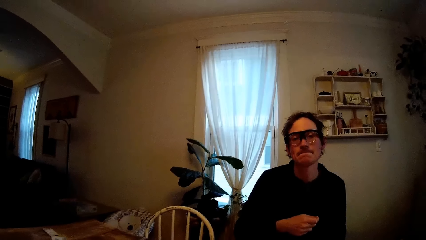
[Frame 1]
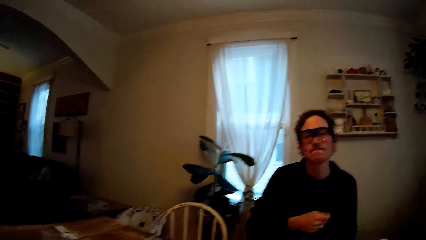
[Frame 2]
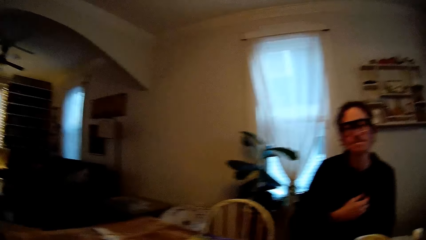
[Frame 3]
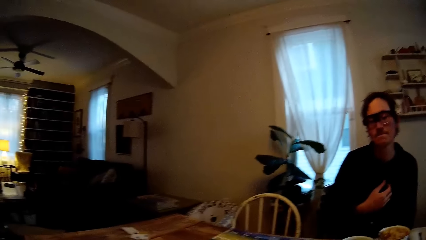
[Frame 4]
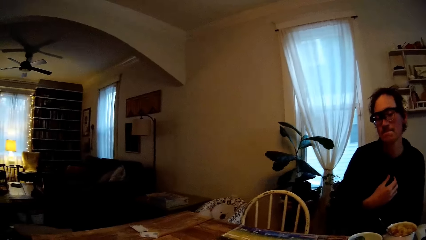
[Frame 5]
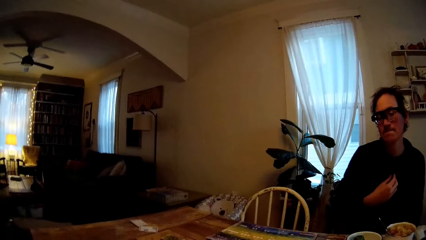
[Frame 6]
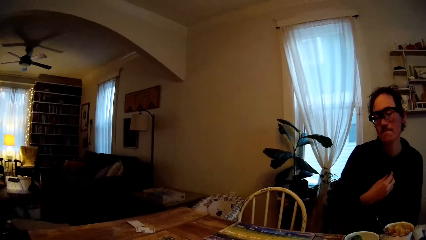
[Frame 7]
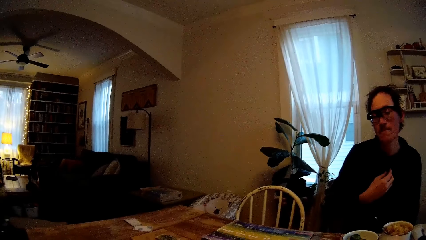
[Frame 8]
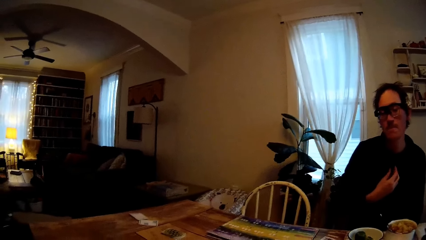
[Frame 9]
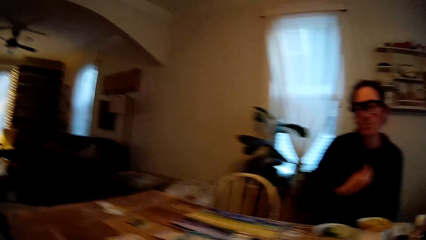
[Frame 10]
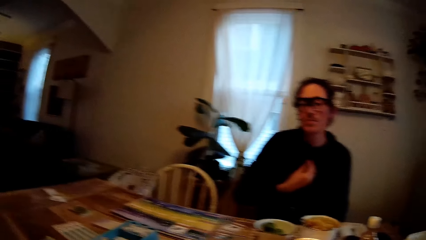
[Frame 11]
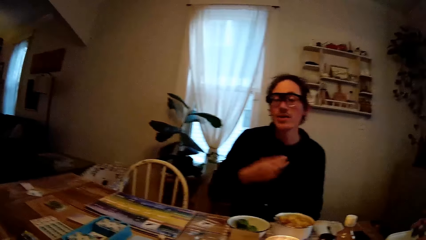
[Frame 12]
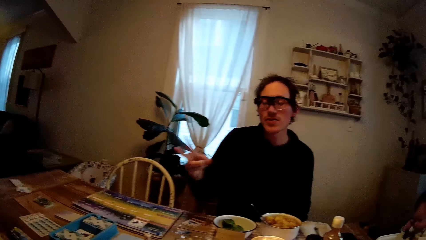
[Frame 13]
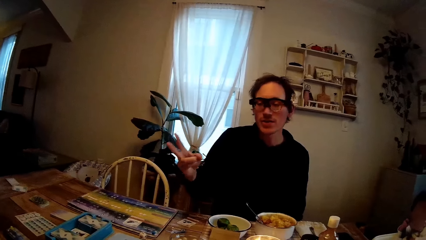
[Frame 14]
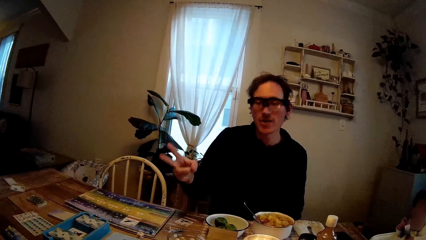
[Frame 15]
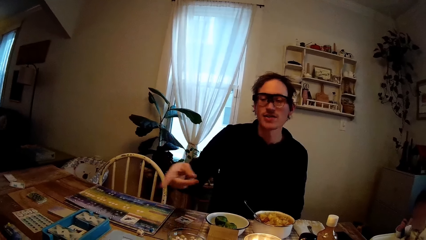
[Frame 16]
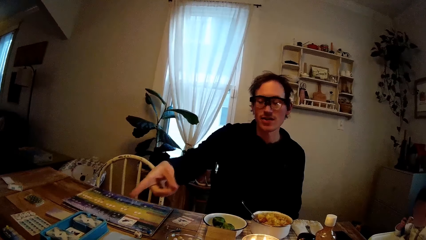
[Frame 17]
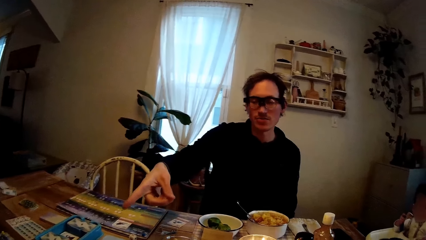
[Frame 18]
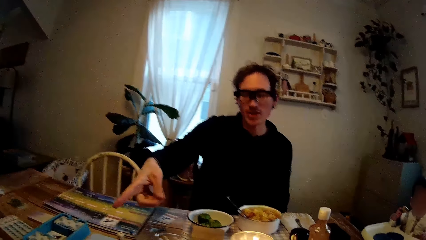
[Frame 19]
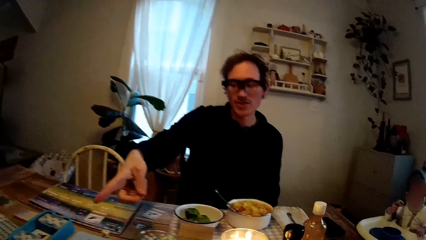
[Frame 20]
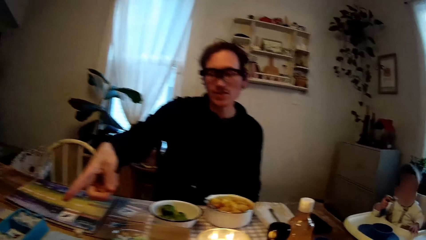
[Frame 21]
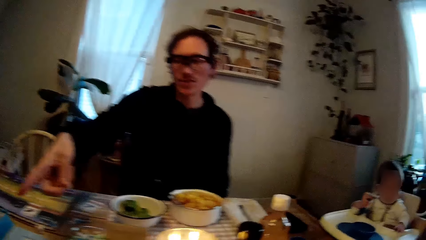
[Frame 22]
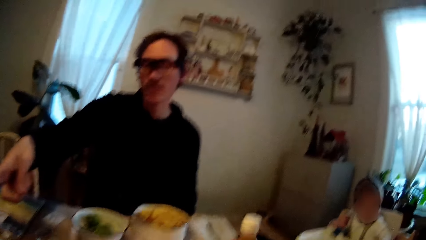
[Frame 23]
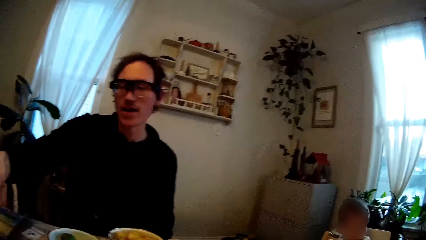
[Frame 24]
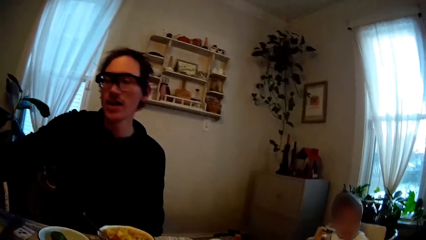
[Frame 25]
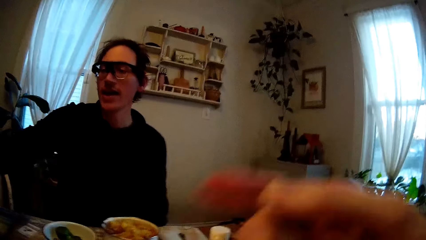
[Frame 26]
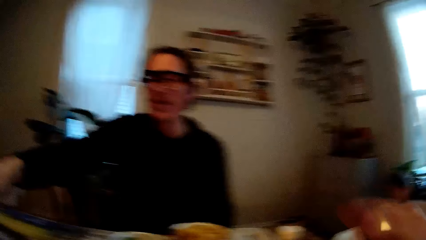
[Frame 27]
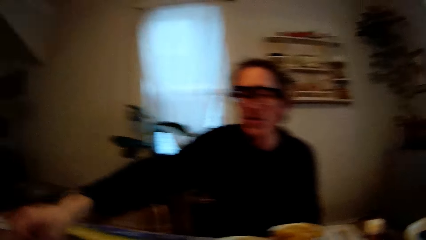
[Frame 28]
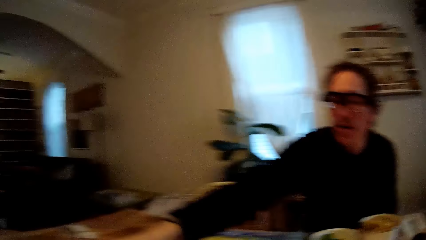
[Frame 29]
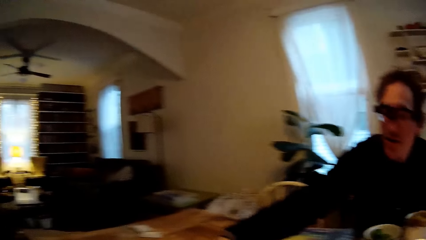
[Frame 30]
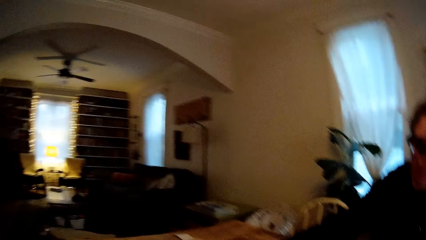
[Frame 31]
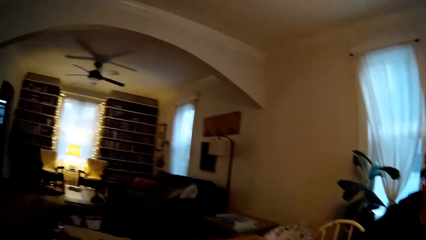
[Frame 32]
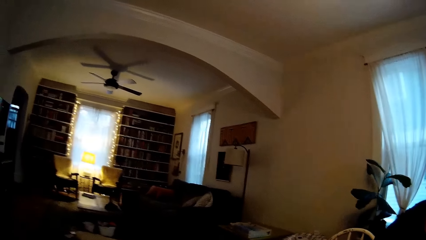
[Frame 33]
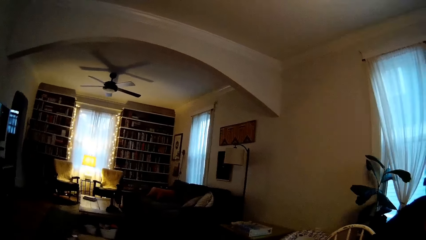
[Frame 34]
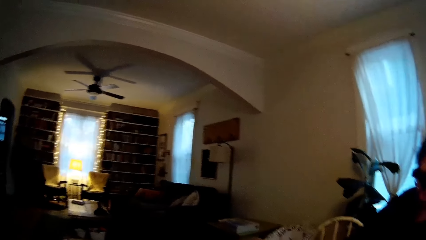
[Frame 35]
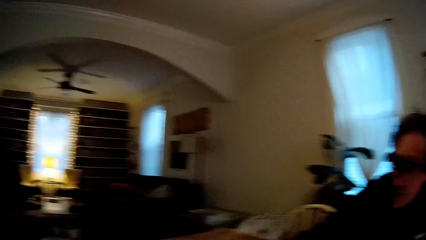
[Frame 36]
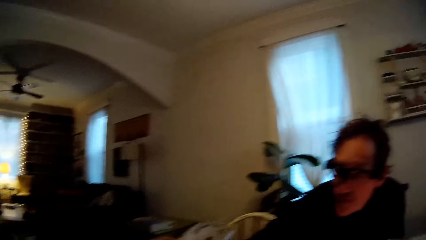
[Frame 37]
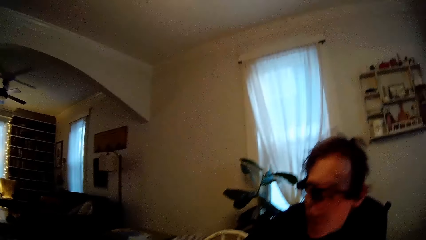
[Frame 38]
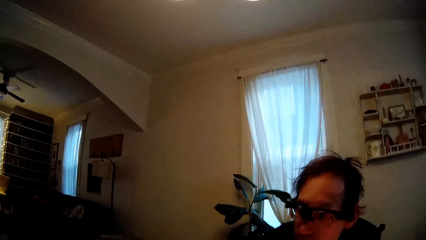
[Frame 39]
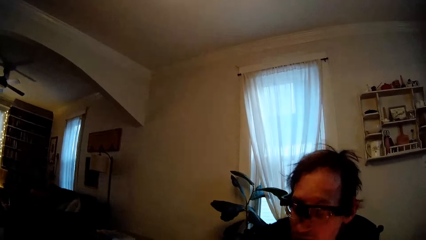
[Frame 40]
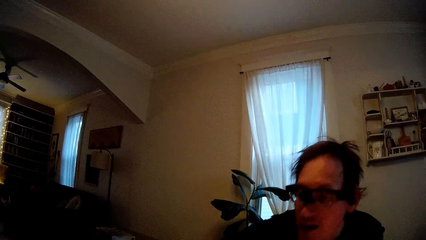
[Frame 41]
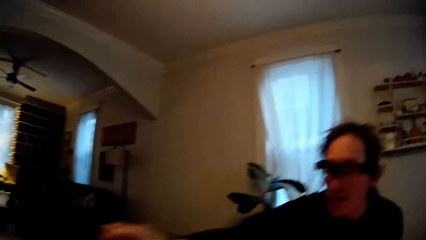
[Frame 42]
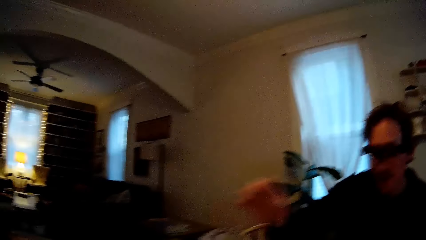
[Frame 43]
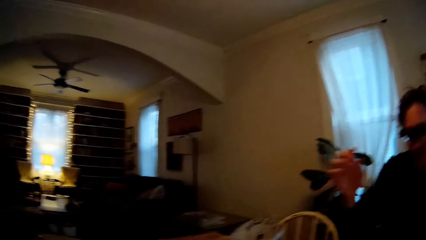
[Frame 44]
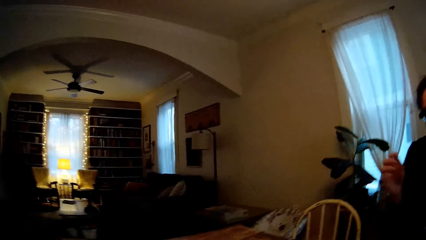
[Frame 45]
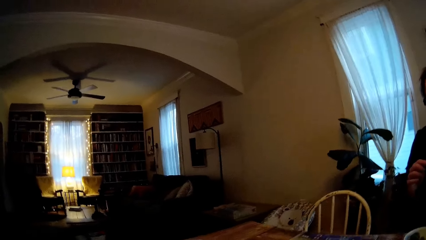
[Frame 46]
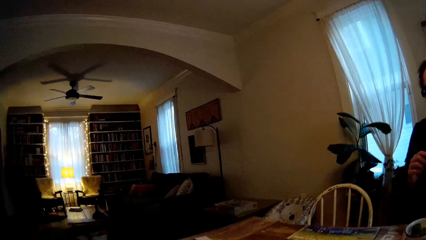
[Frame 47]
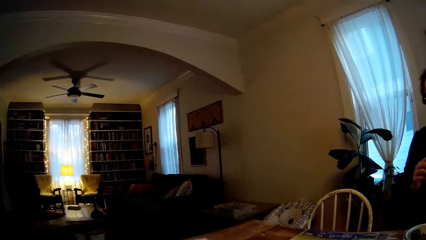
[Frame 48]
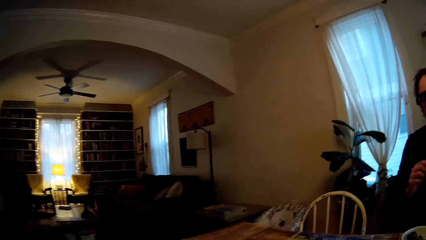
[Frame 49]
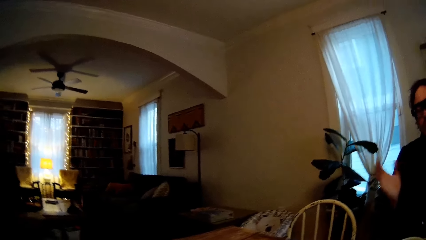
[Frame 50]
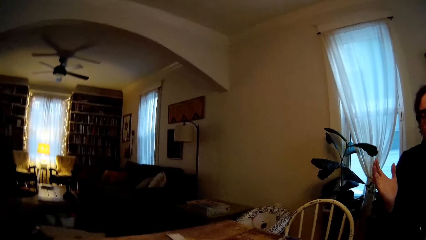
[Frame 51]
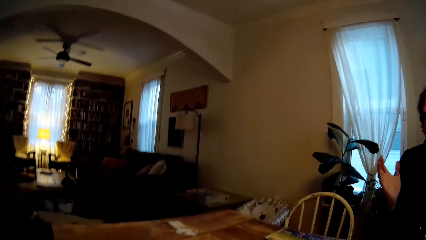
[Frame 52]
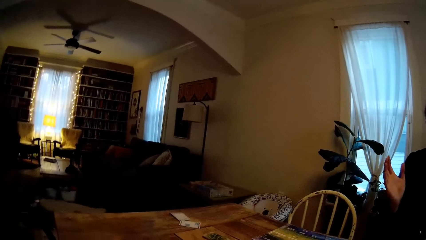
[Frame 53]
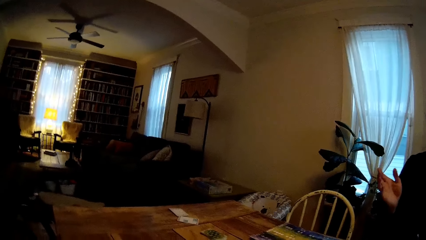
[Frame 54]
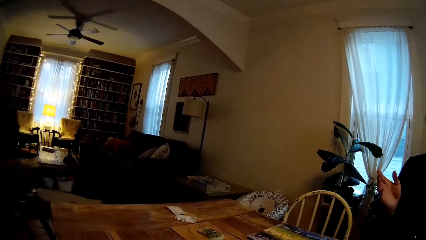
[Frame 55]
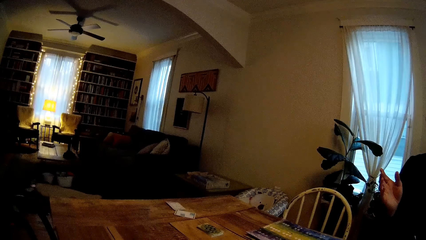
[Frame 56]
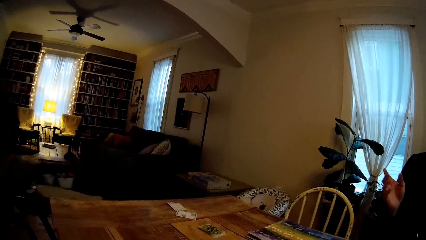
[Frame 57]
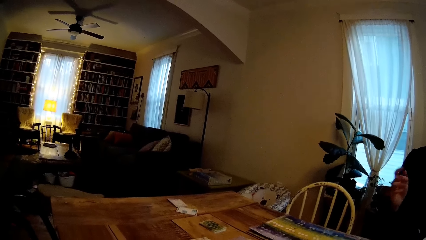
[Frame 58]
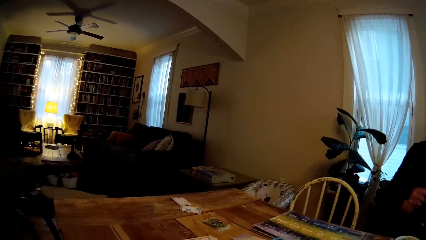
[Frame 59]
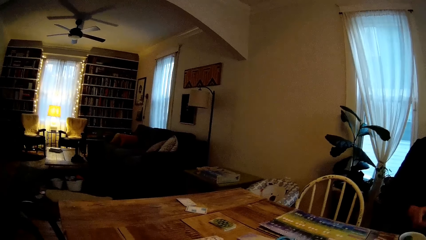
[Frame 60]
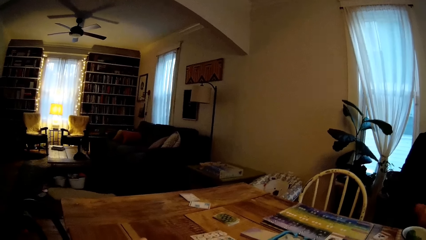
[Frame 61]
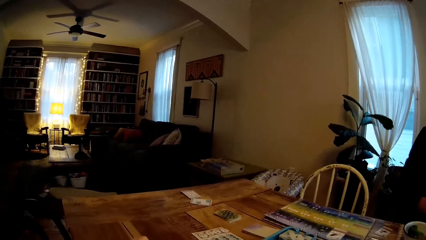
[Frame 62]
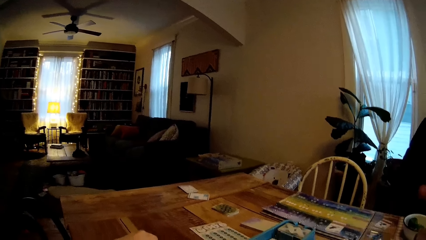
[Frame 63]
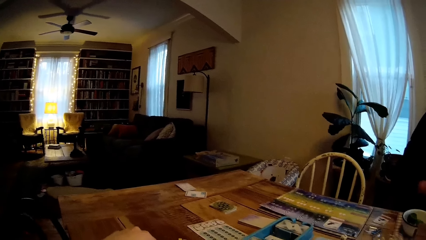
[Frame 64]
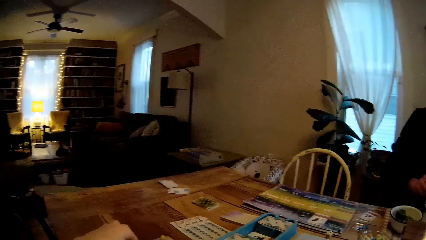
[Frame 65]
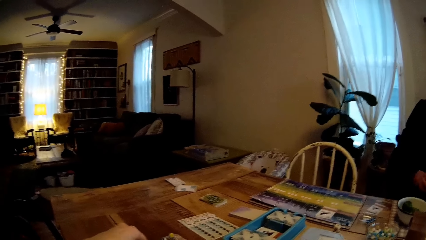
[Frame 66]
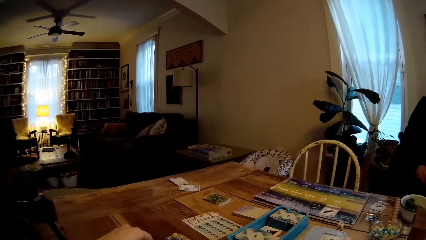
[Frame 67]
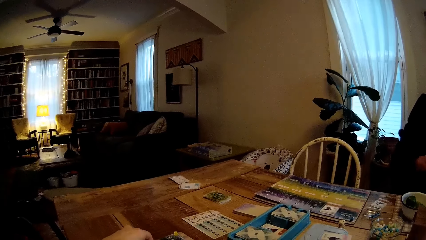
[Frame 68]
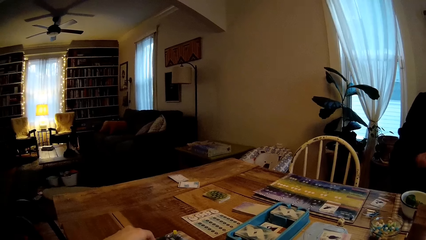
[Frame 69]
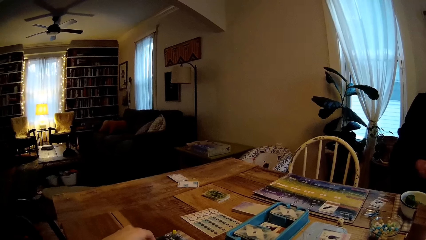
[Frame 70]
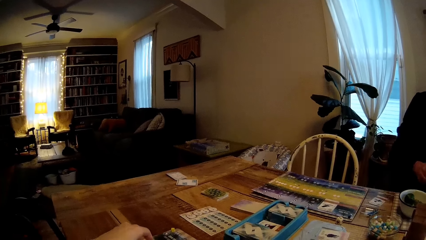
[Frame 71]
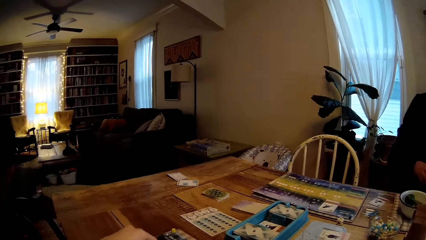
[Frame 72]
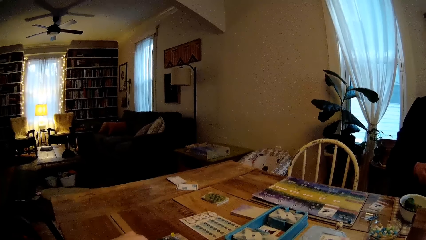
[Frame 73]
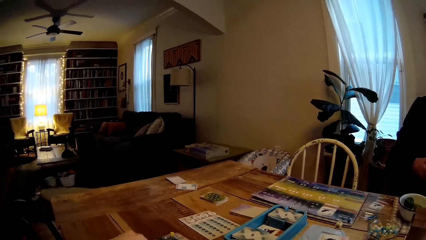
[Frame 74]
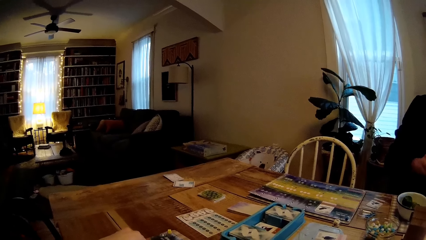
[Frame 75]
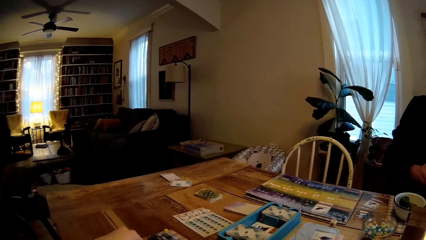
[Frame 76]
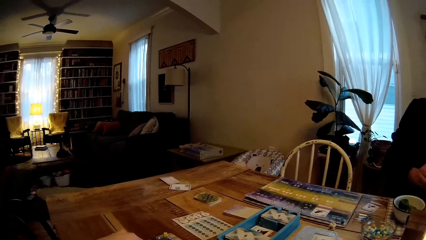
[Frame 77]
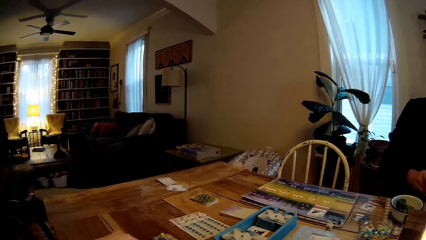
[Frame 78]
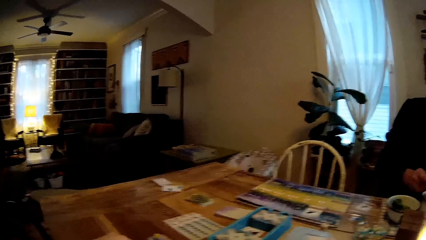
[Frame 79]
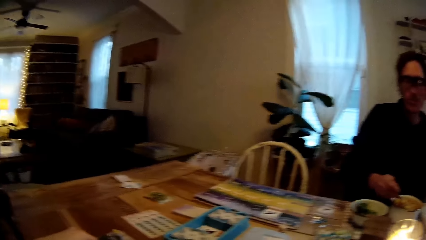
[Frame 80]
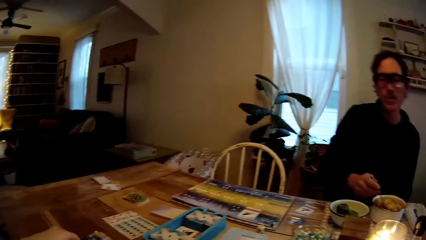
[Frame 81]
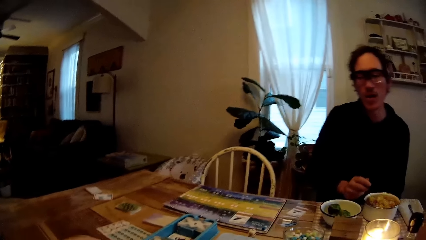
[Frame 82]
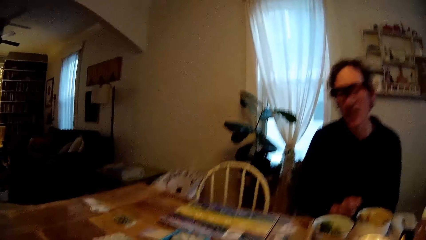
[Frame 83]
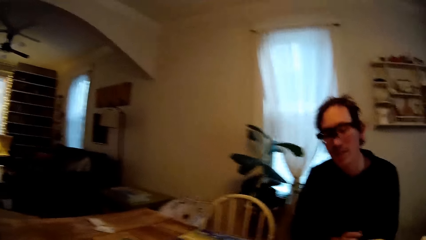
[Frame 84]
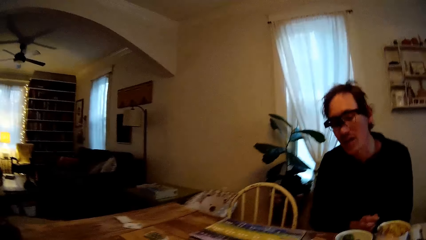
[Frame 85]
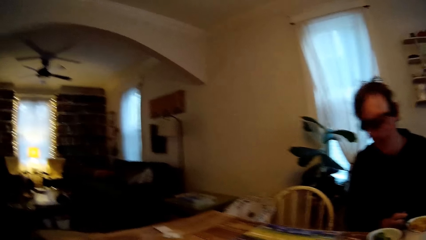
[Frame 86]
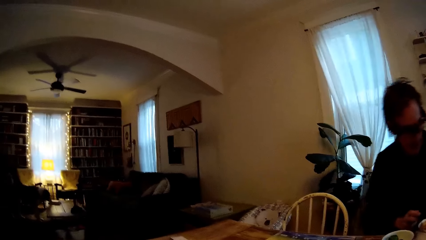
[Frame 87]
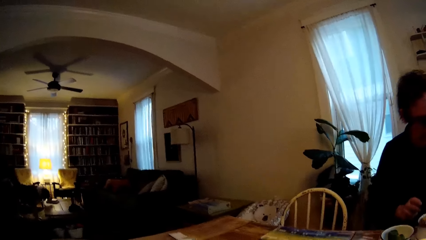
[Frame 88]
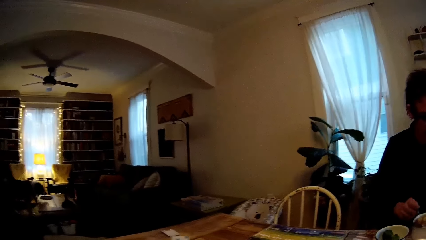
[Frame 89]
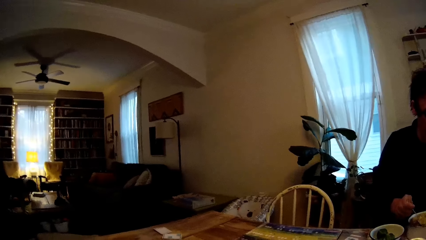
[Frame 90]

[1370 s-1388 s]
The man gestures with his right hand. The camera wearer looks around. She raises the fork with her right hand. The man stretches his right hand over a table. The man converses with the camera wearer. The man gestures with his right hand. The camera wearer touches a game board with her left hand. The man eats.
